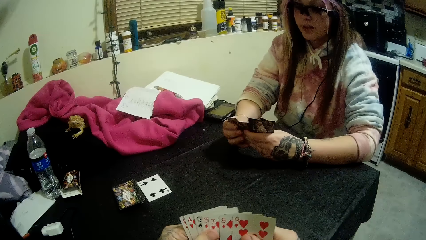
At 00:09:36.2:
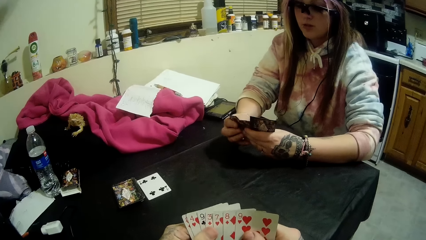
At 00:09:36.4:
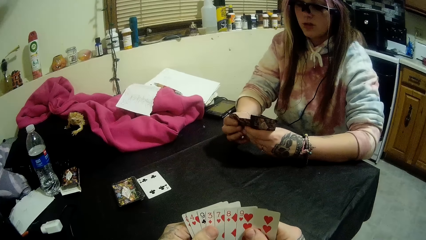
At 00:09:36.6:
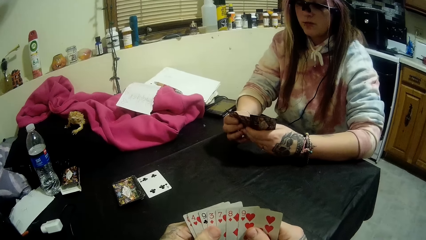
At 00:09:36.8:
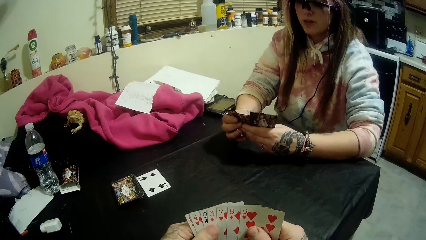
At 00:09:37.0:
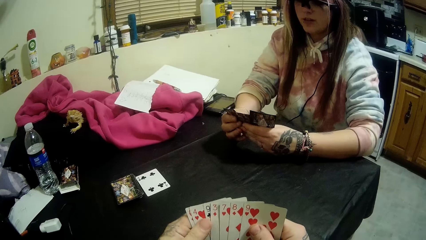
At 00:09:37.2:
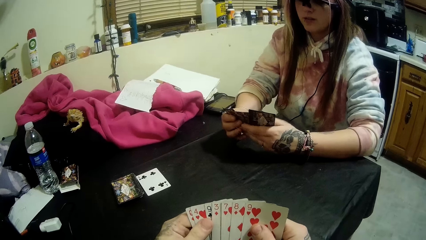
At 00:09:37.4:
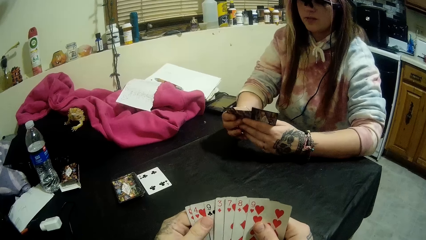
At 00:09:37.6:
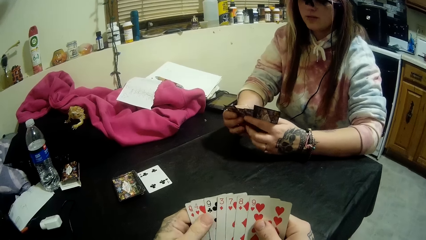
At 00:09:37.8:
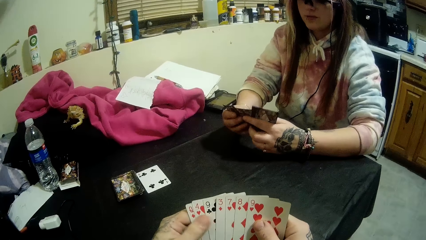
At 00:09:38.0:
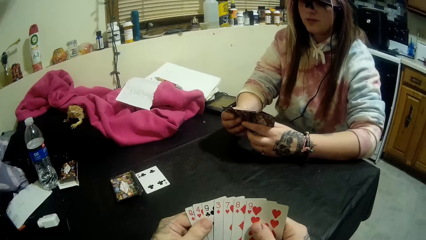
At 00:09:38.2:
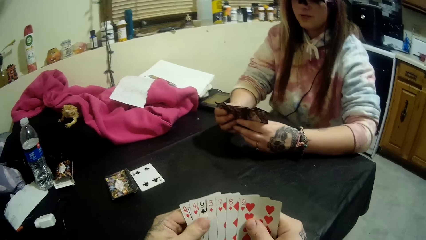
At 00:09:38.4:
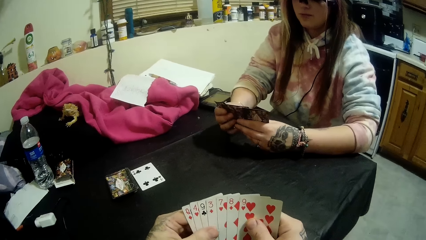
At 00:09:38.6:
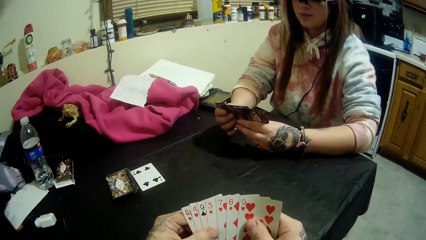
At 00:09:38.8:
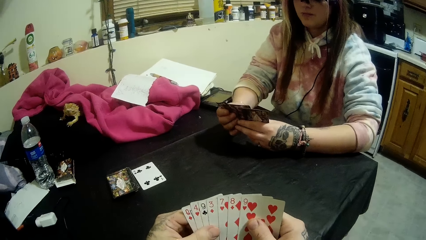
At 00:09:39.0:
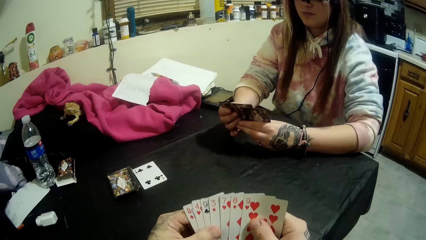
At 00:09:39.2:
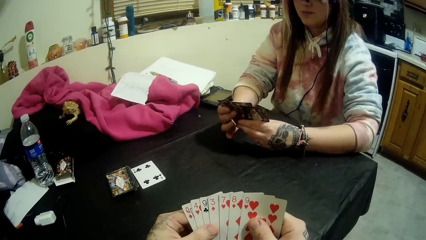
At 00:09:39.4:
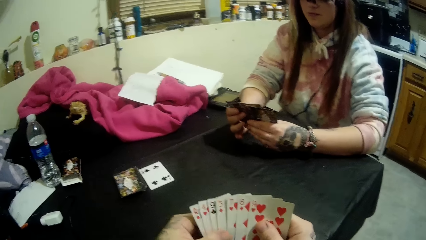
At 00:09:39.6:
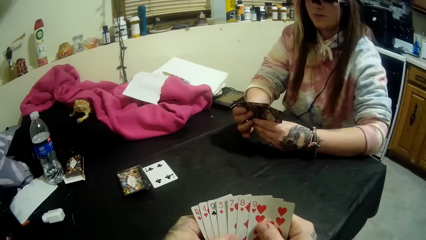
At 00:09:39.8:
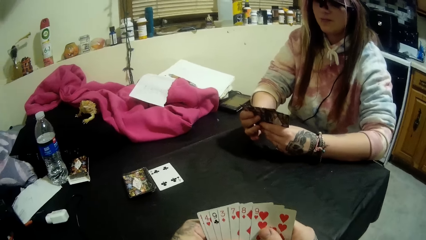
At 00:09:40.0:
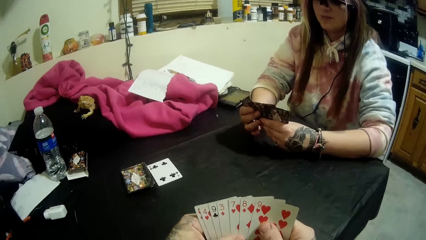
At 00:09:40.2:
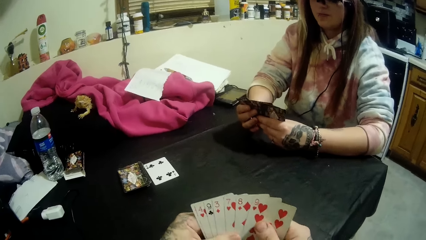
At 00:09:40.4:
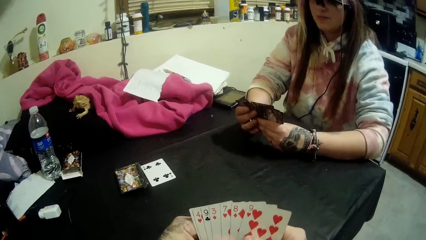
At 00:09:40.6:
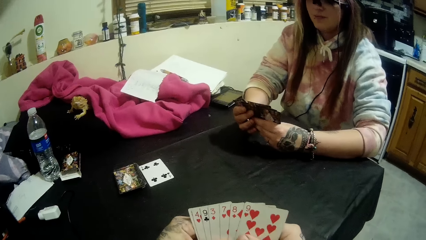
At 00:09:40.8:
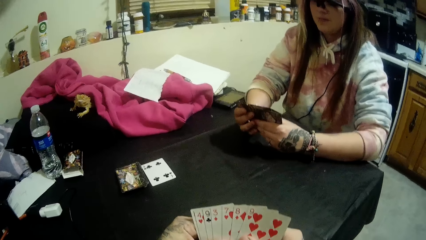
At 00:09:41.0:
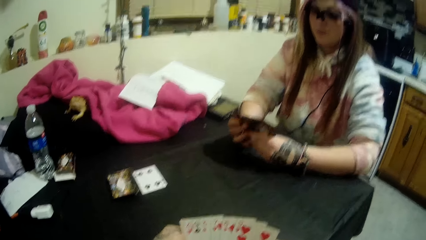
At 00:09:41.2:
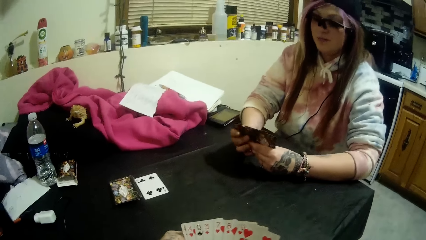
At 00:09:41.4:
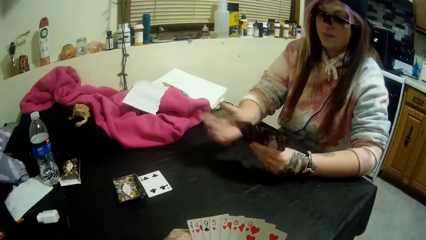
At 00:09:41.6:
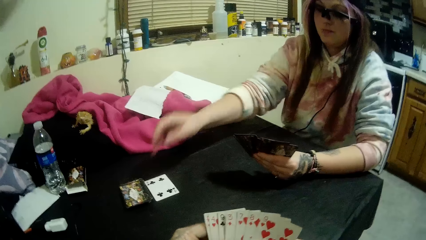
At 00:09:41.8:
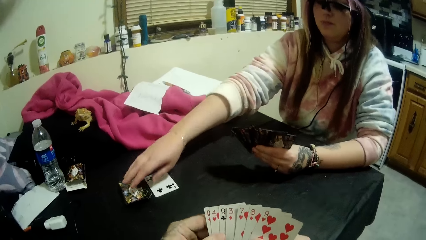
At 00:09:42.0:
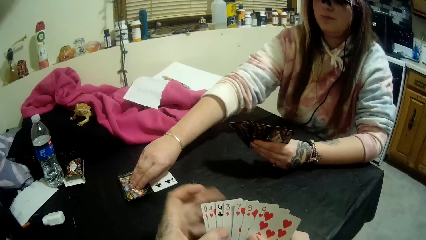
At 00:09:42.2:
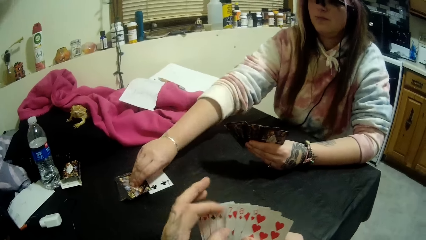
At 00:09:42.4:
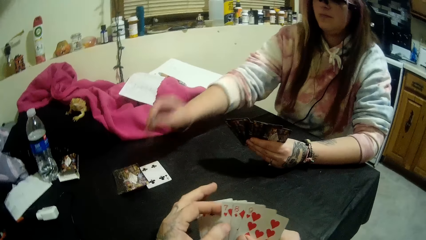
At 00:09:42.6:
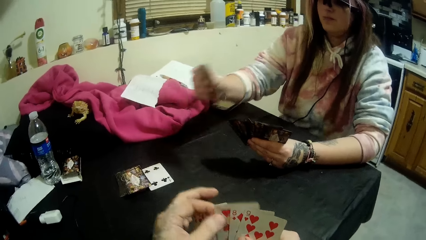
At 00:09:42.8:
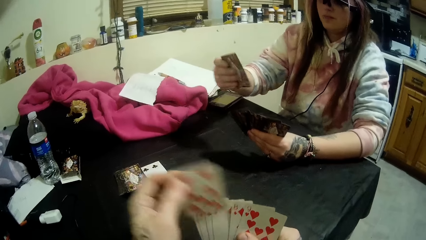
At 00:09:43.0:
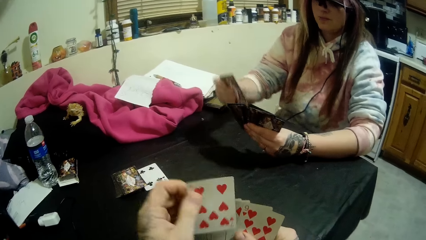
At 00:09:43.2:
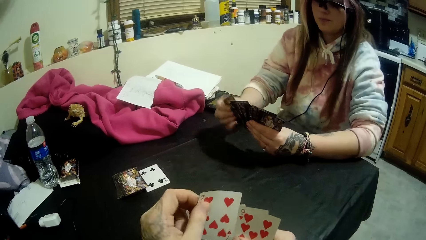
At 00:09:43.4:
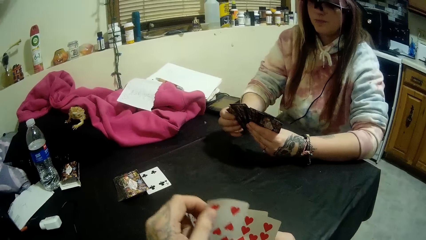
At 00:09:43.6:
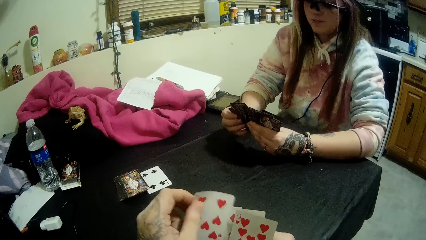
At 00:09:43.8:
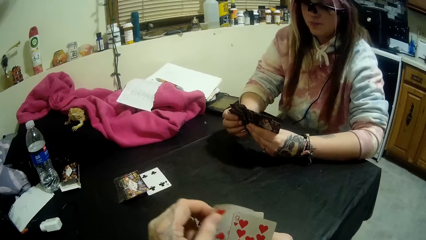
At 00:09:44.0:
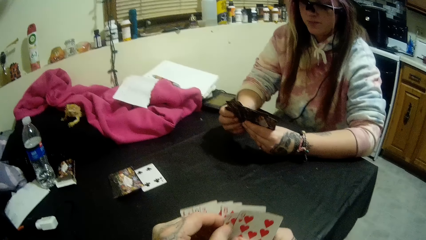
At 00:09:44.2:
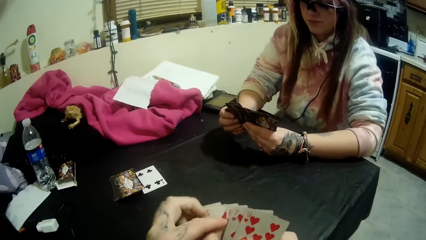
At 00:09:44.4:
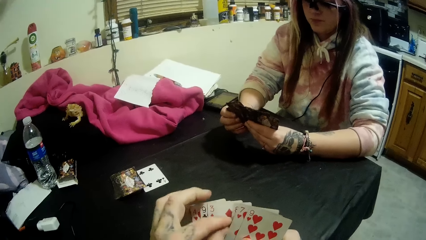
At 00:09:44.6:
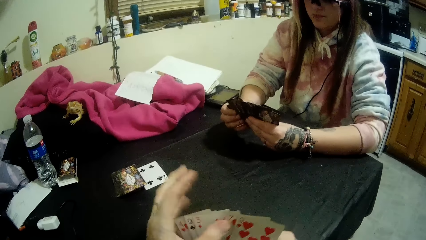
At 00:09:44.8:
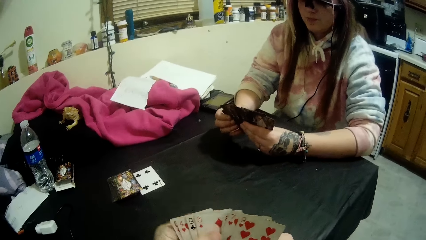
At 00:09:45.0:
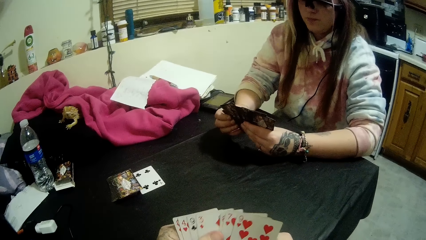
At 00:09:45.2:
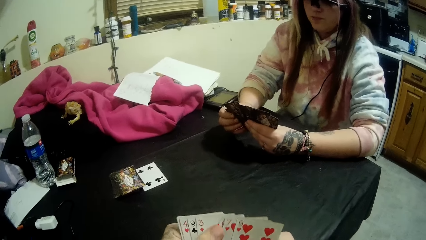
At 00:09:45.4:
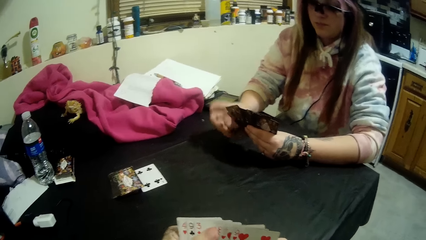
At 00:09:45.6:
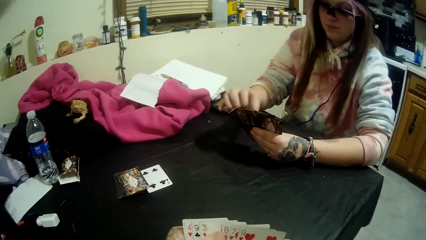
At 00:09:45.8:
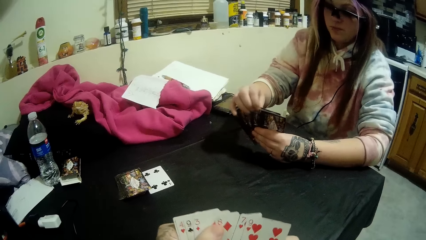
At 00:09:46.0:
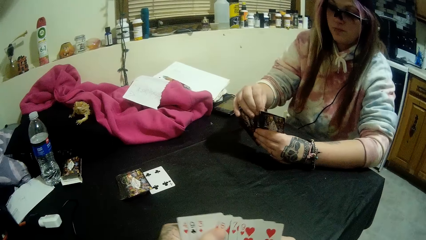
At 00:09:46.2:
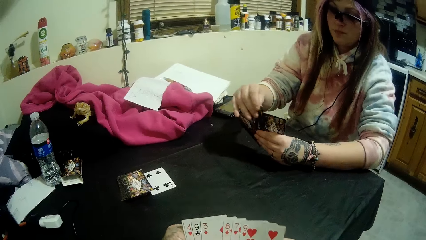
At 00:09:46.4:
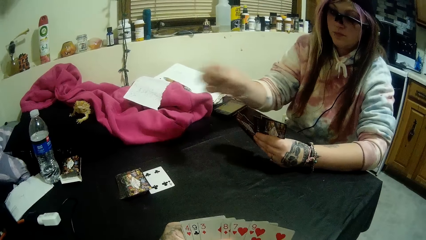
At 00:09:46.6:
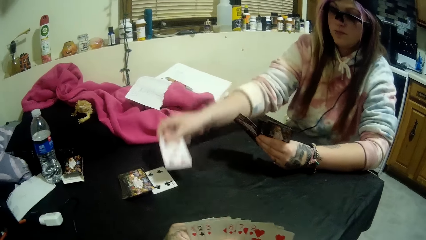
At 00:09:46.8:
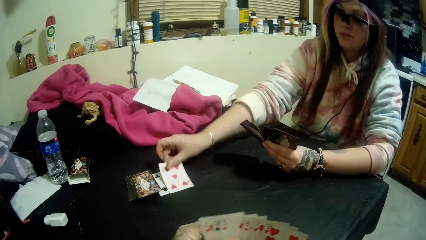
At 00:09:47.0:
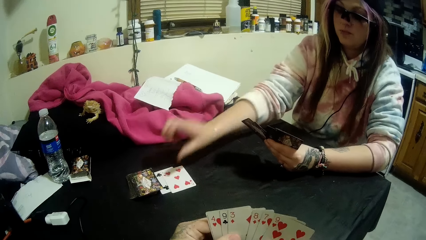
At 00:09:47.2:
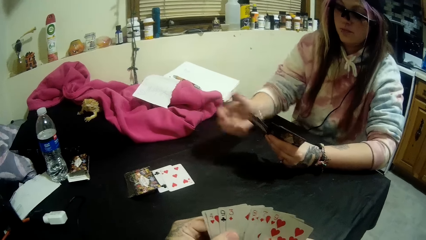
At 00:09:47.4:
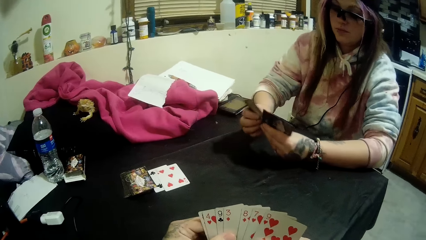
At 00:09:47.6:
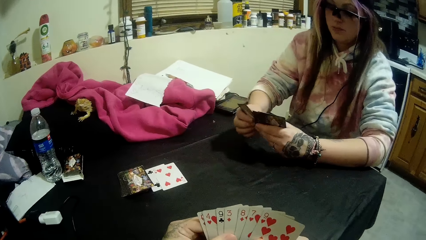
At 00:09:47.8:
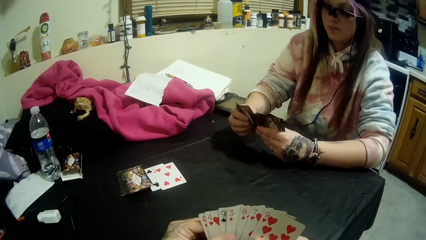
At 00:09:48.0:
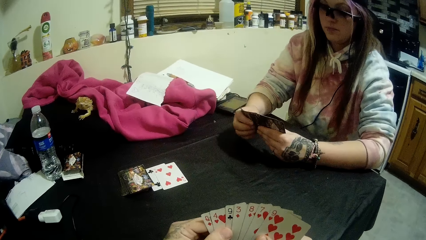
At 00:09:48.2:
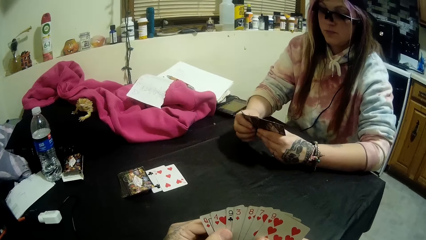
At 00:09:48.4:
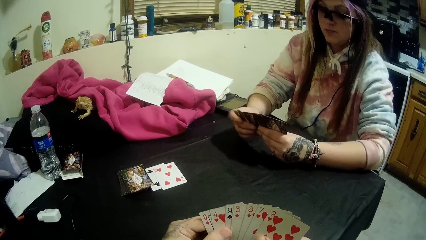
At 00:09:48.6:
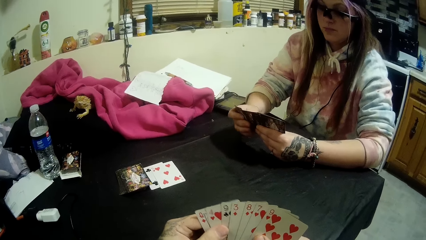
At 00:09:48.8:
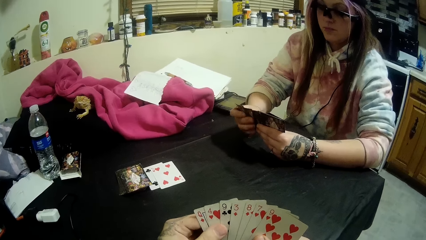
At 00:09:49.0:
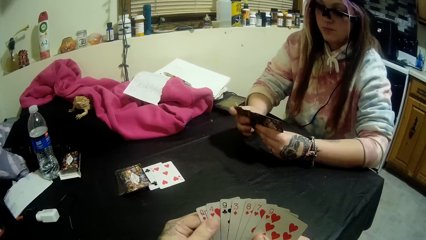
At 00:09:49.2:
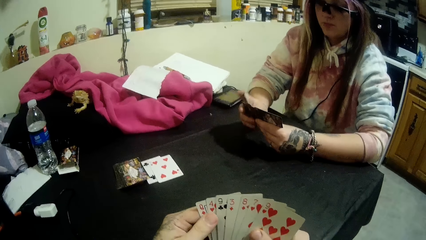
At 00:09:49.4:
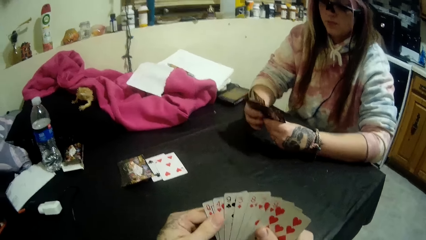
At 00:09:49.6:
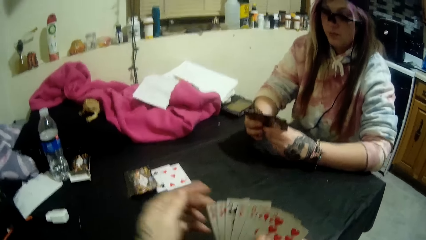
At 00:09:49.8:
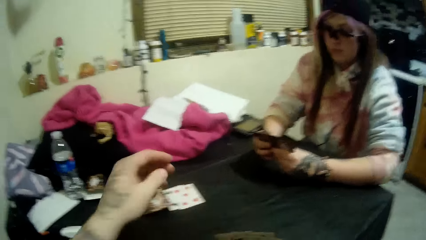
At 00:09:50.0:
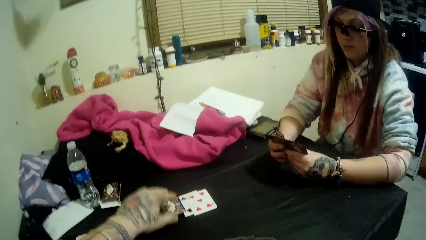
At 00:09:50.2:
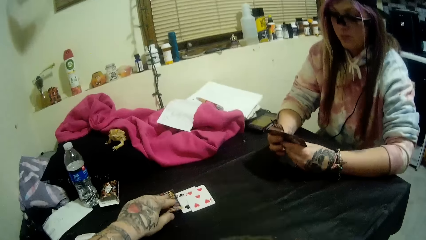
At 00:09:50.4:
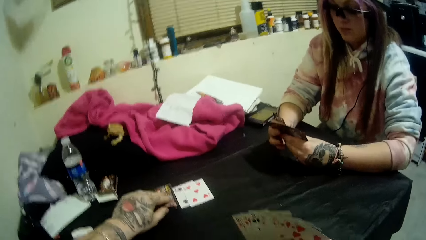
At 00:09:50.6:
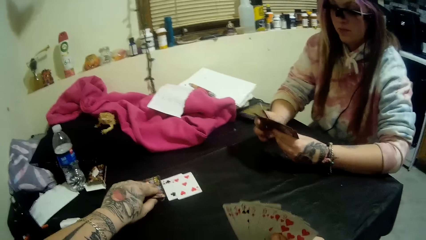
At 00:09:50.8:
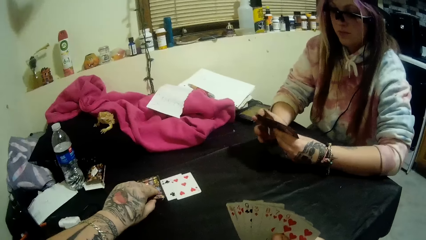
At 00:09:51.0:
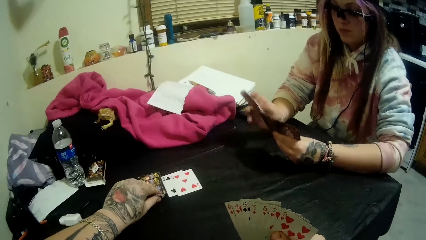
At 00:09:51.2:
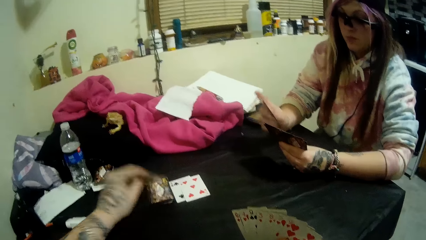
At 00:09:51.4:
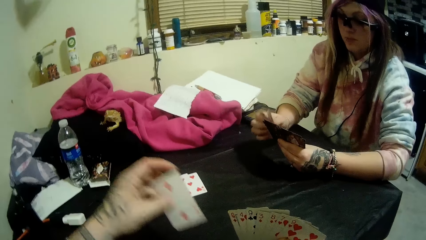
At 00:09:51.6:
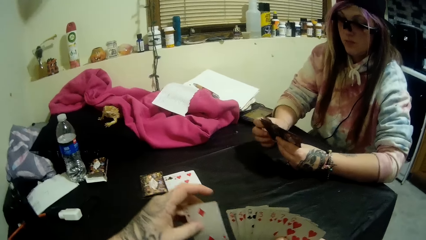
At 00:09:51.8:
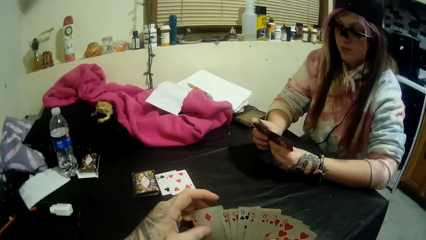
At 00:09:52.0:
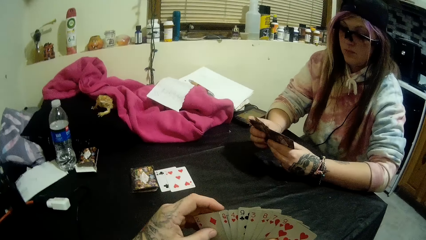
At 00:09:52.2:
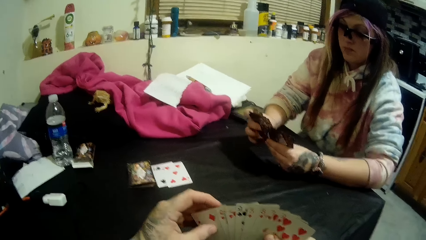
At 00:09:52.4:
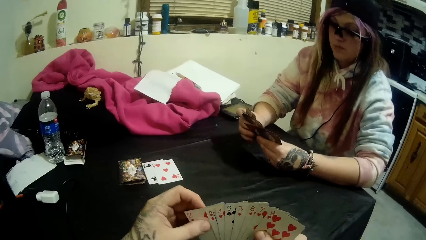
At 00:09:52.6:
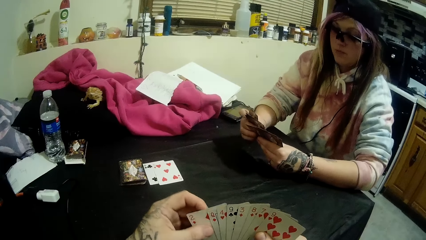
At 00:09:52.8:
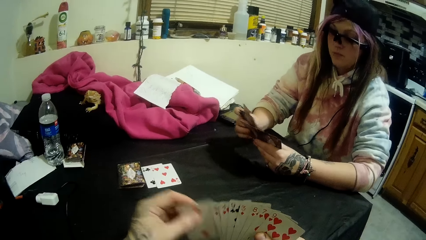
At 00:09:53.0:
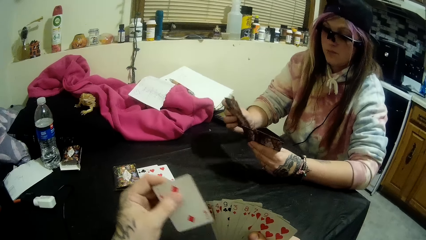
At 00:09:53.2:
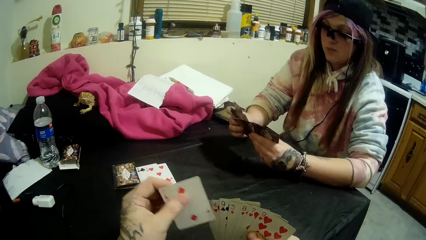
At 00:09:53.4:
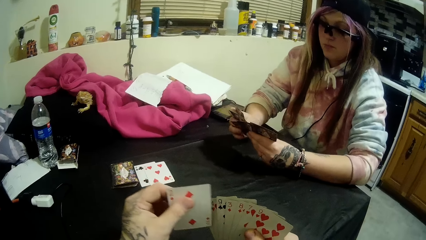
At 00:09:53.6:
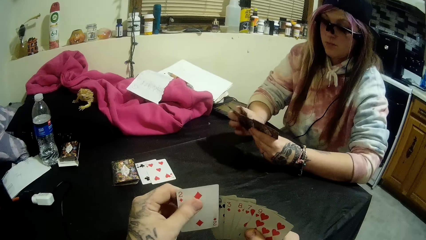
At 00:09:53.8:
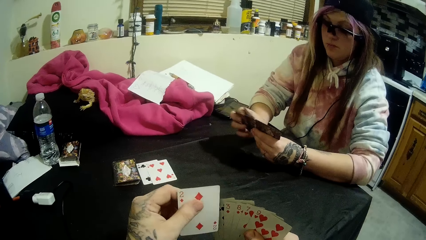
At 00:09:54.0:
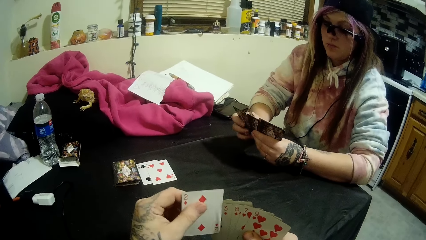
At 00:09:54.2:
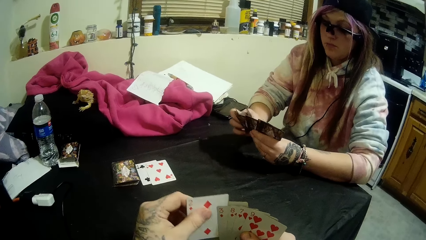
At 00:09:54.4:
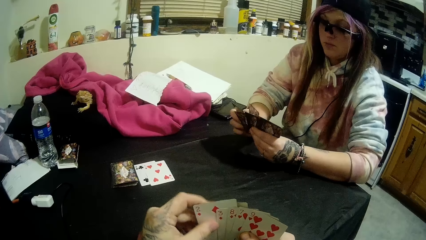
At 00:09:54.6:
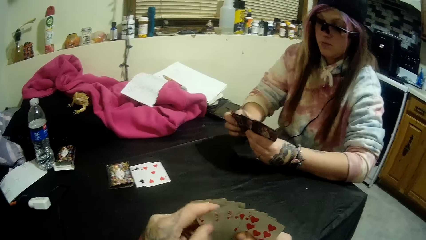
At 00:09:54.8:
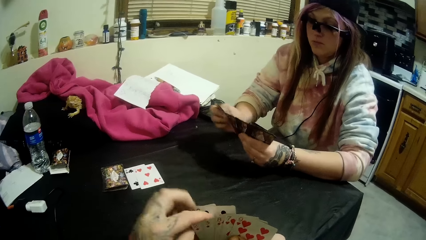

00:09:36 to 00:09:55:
The camera wearer interacts with the woman. The woman picks a card from the stack of cards with her right hand. The camera wearer stares at his cards. The woman drops a card in her hand on the card beside the stack of cards. The camera wearer picks a card from the stack of cards on the table with his left hand. The woman talks to the camera wearer. The camera wearer places the card on his deck.
